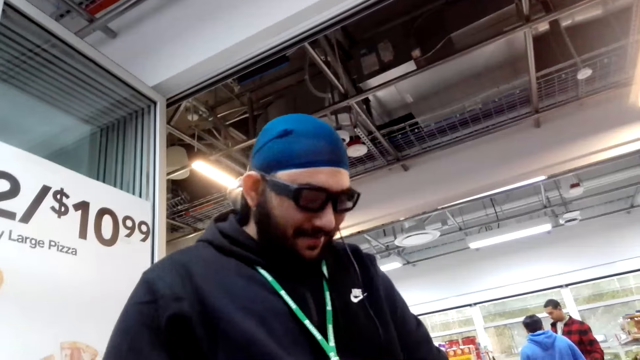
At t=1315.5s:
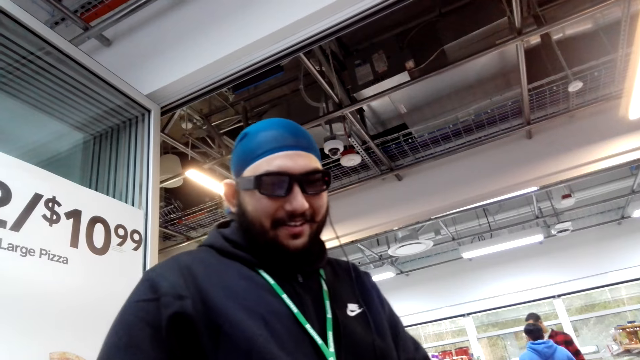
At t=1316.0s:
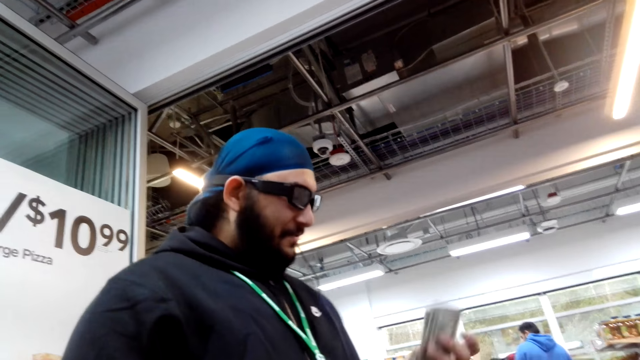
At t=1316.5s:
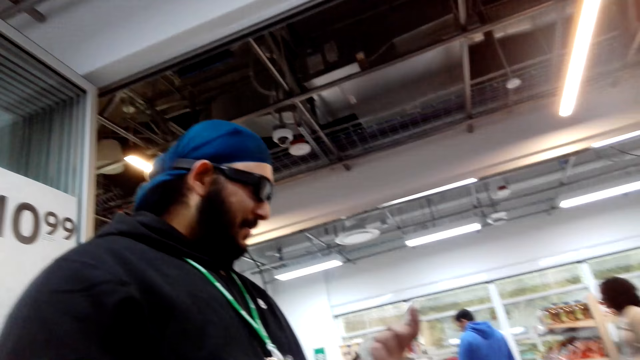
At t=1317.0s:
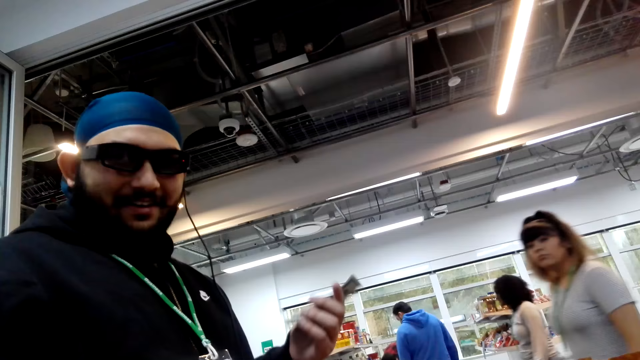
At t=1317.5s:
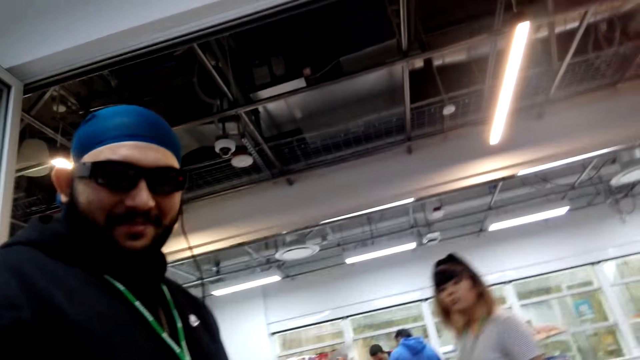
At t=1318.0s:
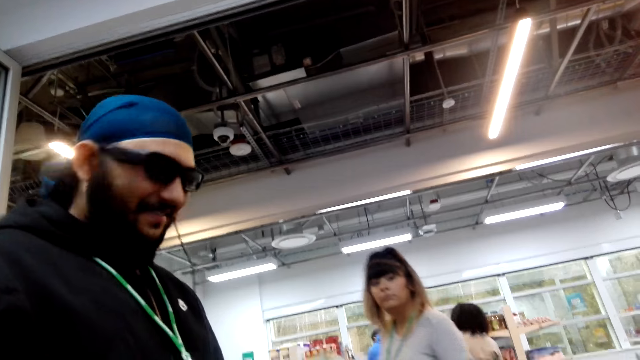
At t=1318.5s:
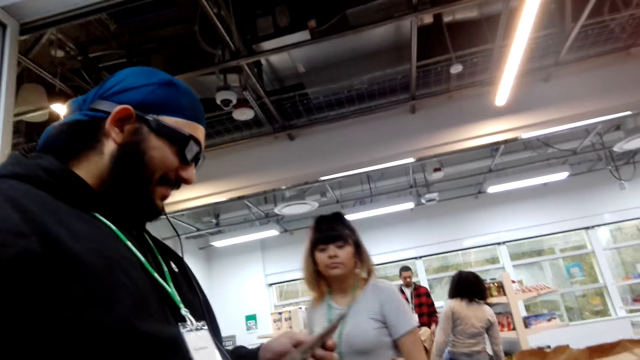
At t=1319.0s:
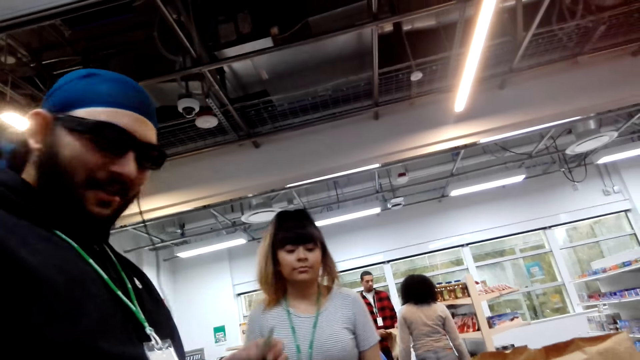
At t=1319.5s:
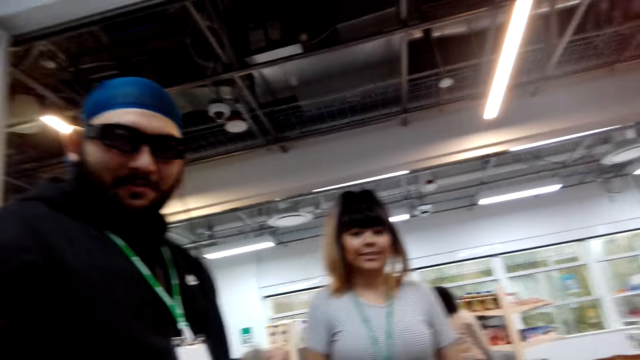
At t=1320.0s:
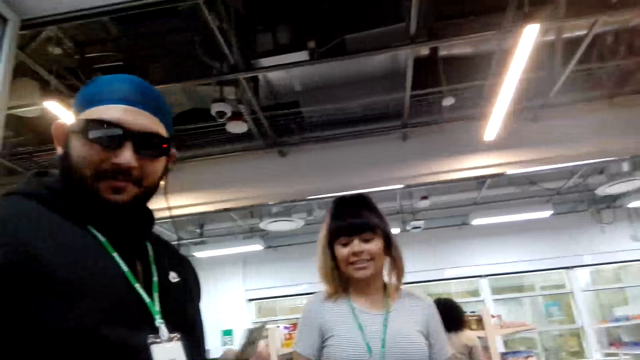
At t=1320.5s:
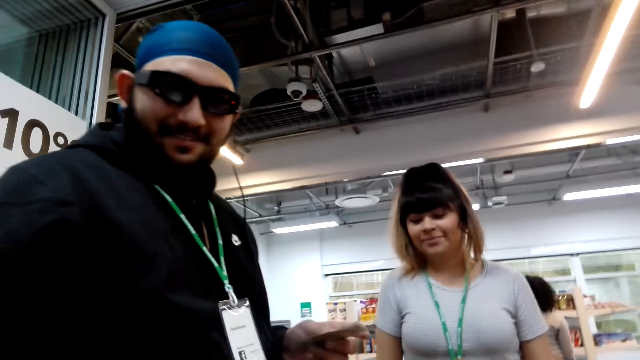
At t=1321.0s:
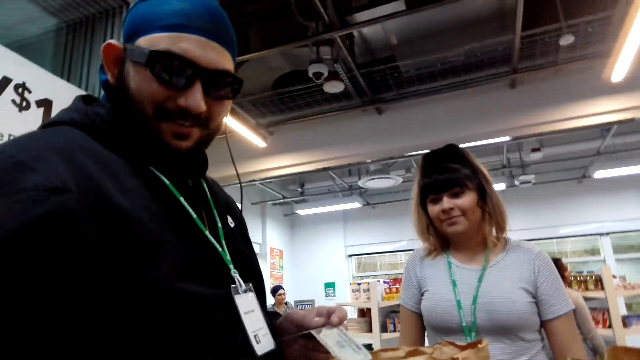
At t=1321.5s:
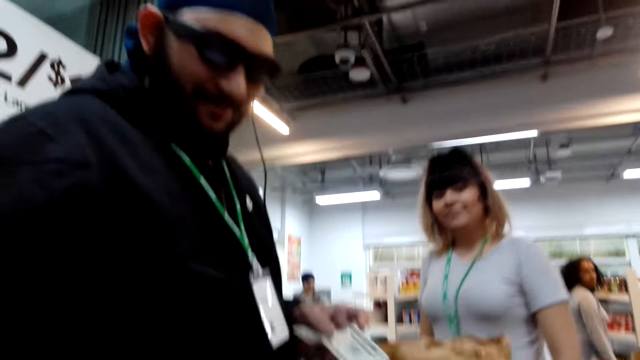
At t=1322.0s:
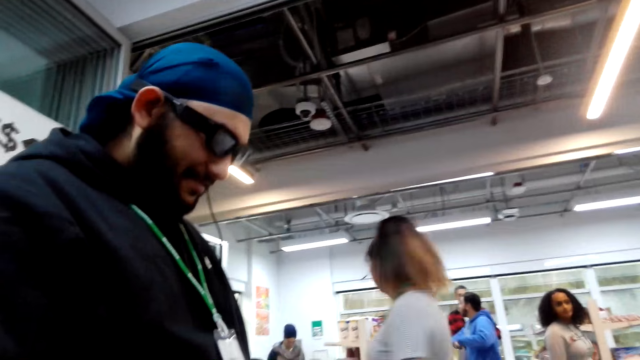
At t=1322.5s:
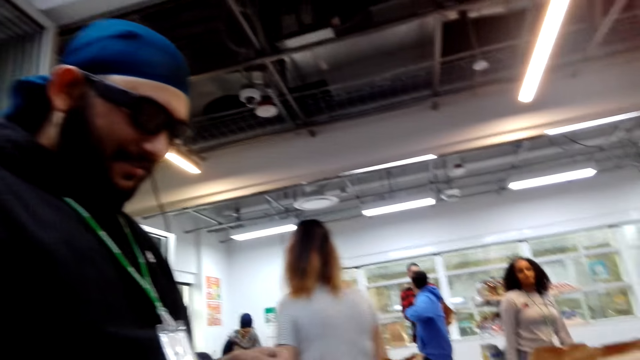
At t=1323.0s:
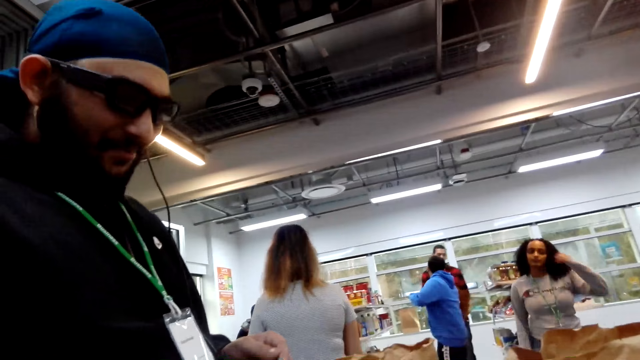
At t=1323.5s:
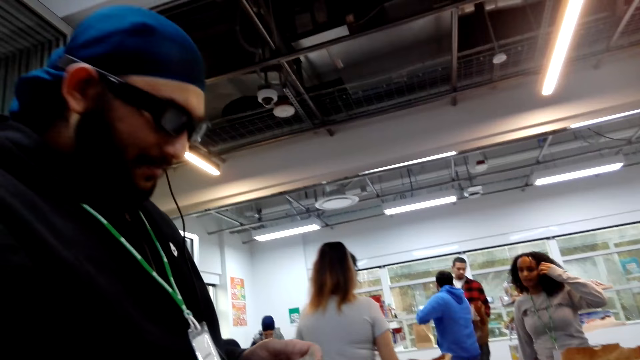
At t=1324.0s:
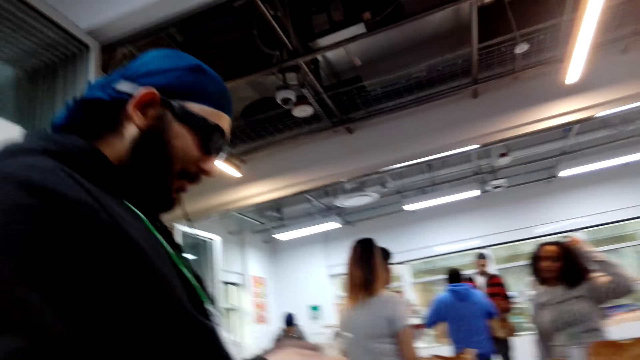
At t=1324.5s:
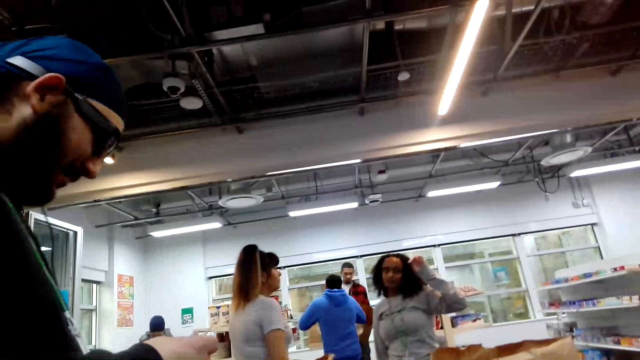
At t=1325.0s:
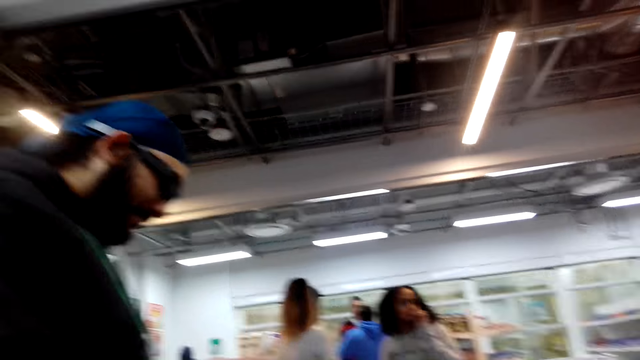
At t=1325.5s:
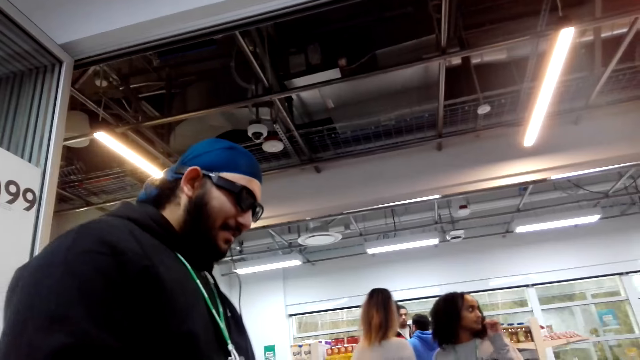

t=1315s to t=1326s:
A person talks to the camera wearer. The camera wearer talks to a man. The man responds to the camera wearer. The camera wearer converses with the man. Another person stands near the camera wearer. The man talks to the camera wearer. The other person walks away. The camera wearer speaks to the man.

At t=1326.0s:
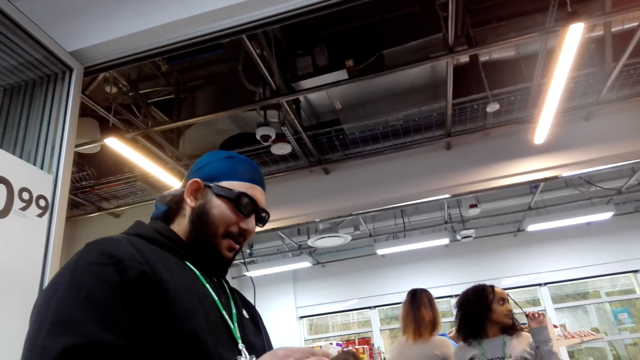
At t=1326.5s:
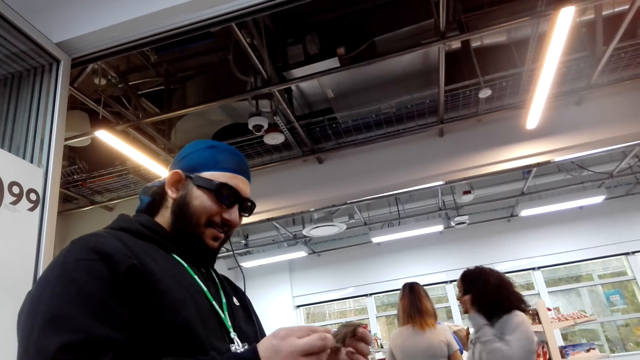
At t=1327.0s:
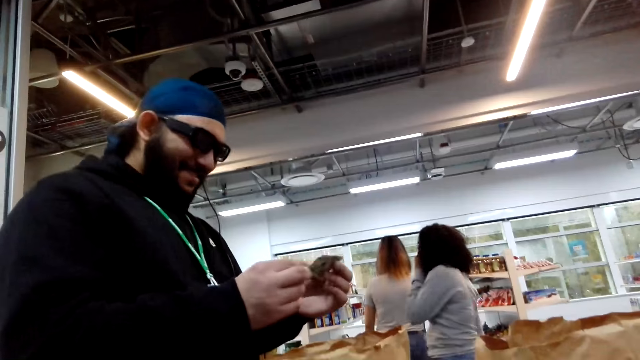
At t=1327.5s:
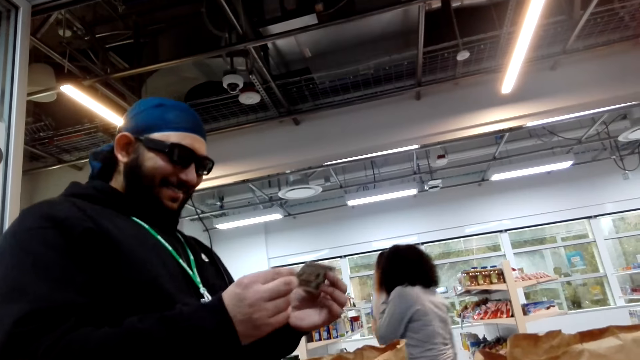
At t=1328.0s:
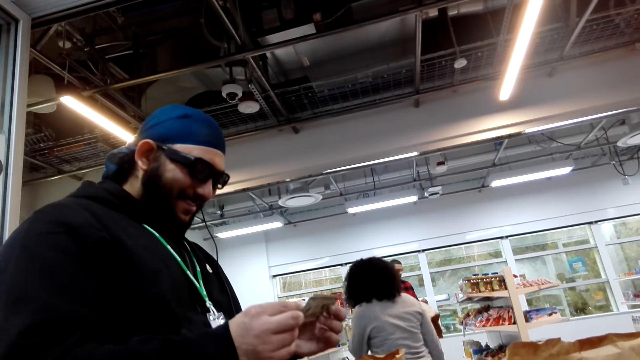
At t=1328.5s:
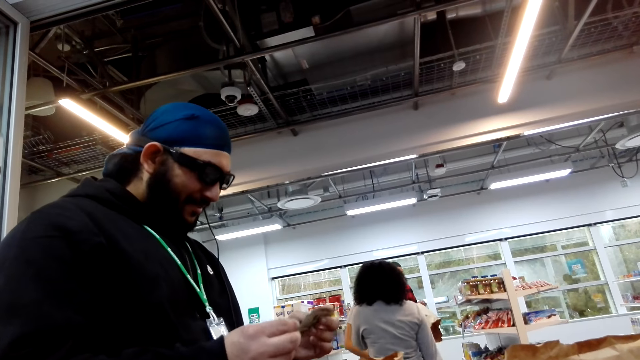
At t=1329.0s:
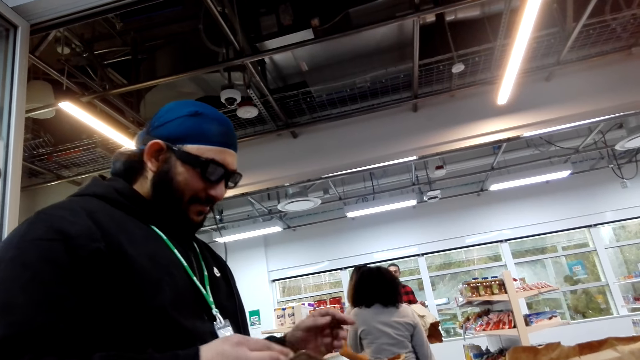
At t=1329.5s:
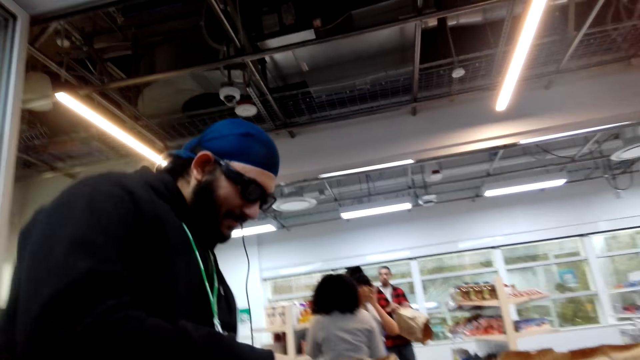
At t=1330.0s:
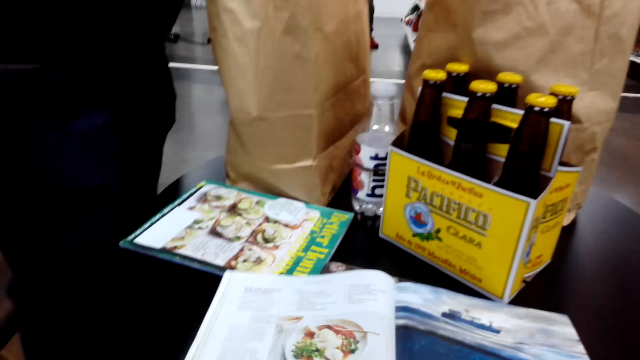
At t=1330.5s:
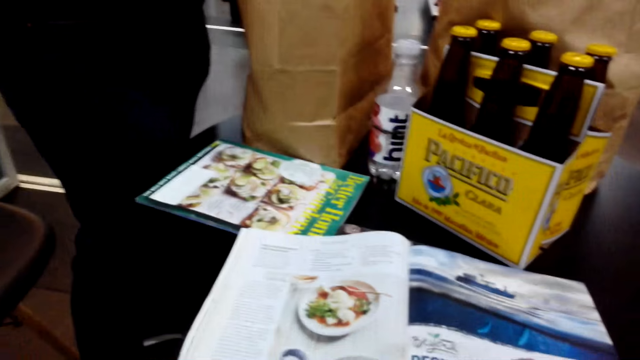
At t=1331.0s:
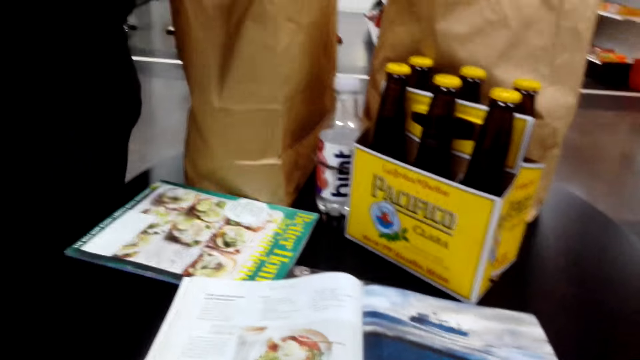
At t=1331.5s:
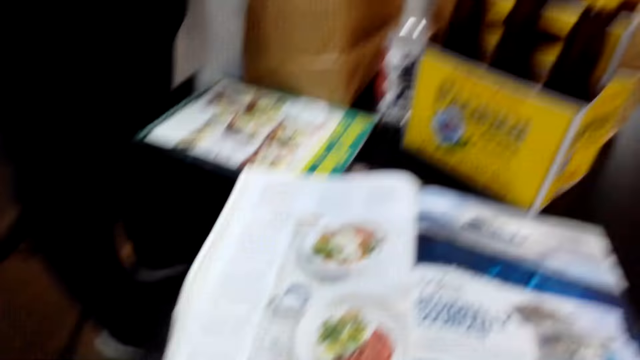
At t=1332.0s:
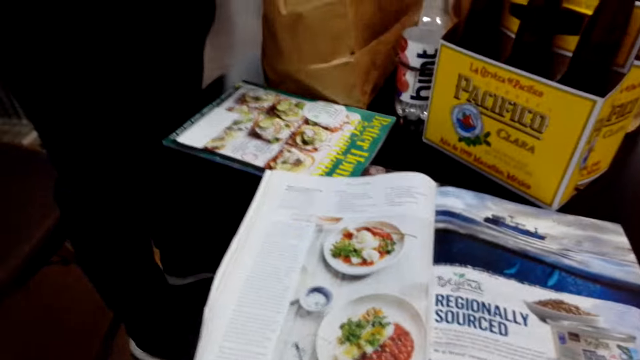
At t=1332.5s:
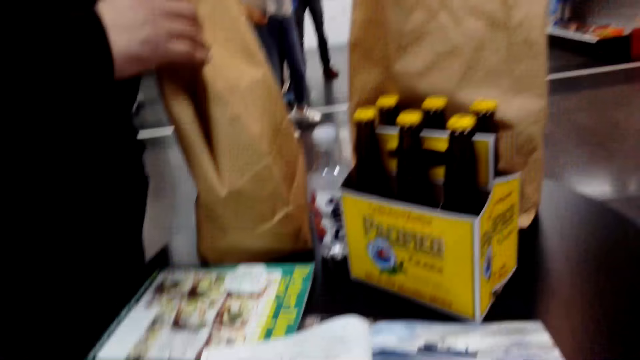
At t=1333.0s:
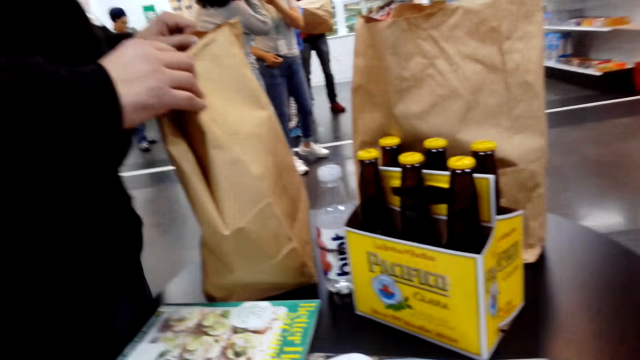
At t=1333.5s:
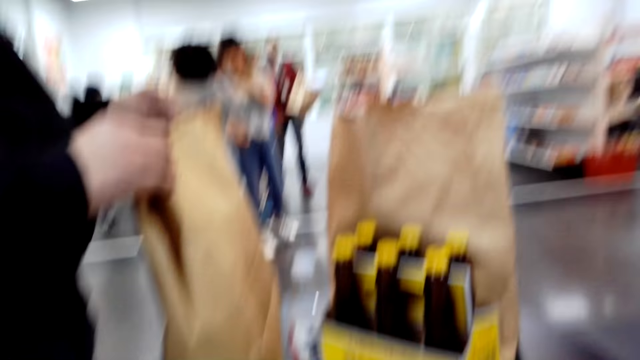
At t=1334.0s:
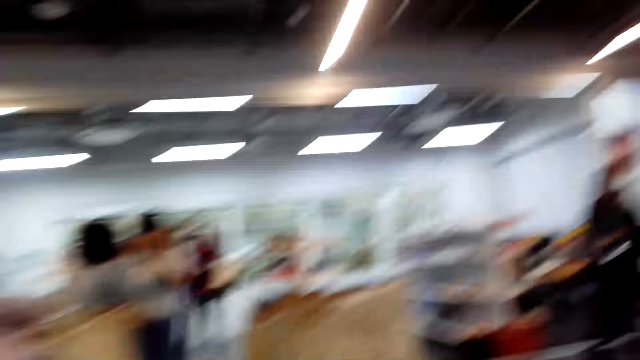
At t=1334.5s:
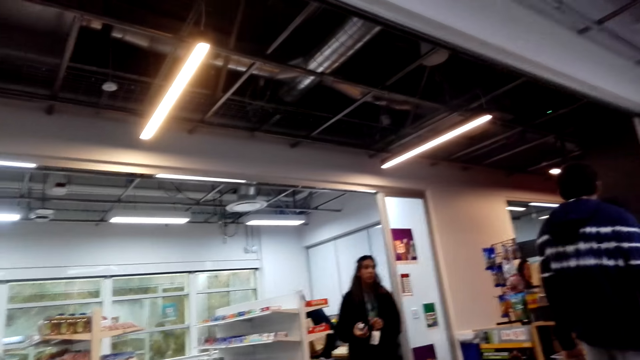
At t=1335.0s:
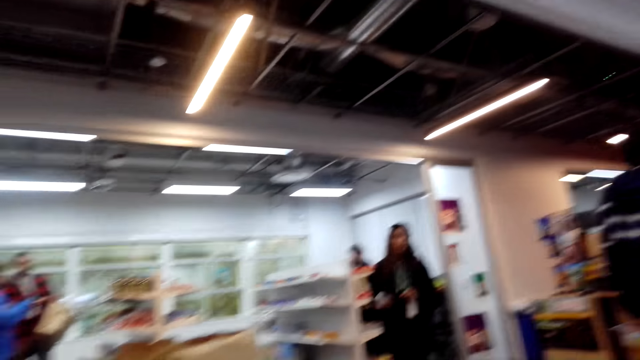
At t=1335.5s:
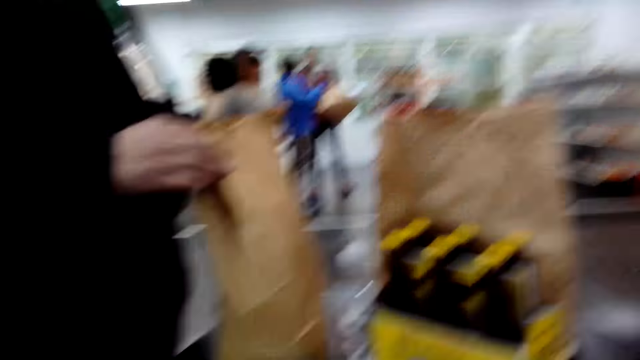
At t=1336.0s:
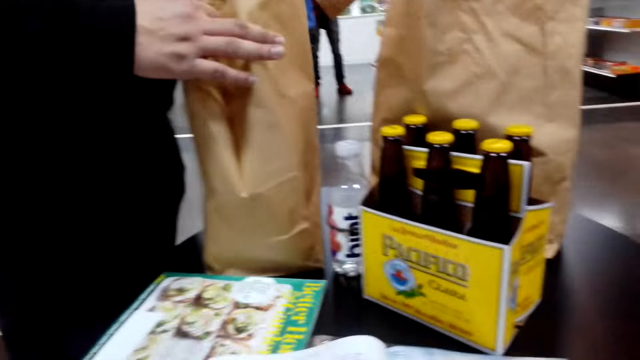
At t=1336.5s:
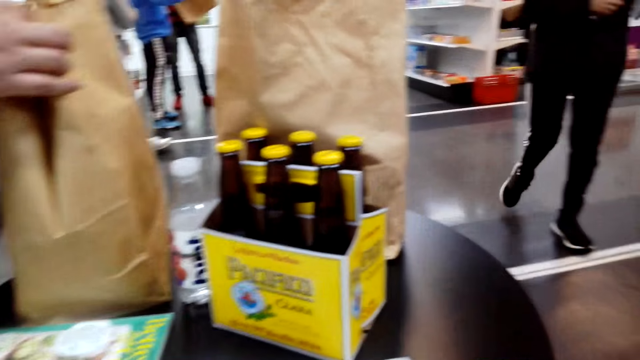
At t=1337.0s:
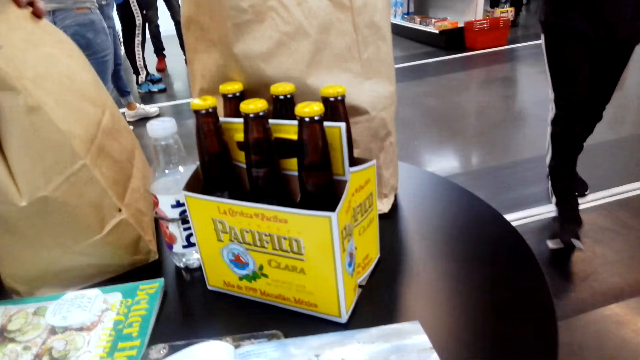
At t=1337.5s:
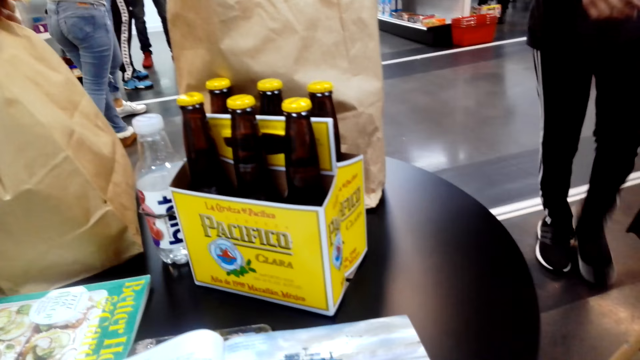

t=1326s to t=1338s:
A man looks at the money. The camera wearer looks around. The man touches the packet of food.
